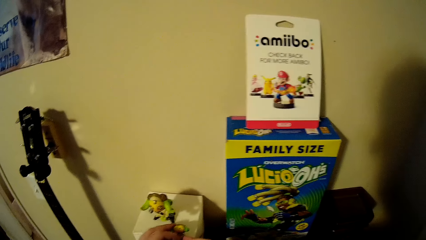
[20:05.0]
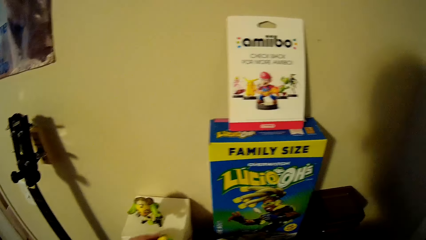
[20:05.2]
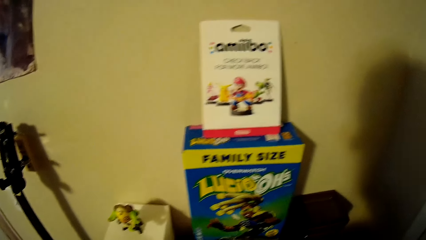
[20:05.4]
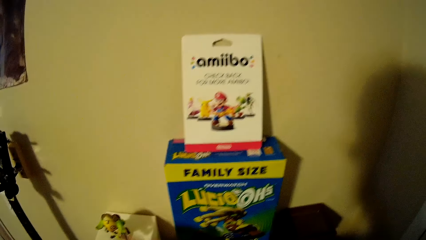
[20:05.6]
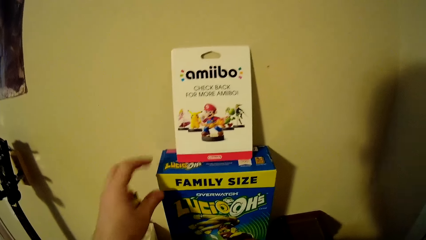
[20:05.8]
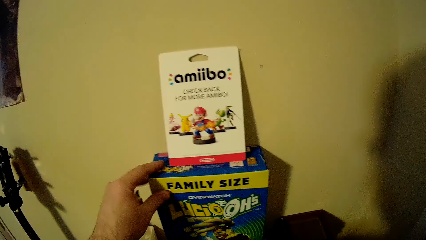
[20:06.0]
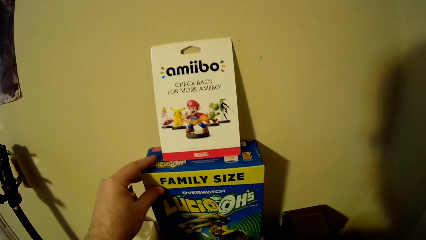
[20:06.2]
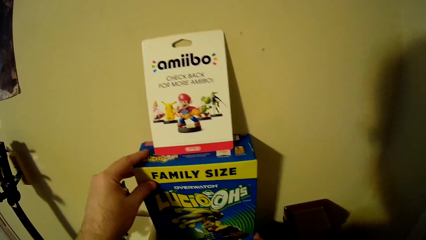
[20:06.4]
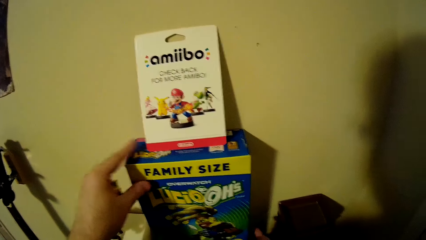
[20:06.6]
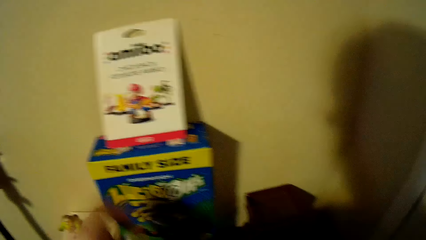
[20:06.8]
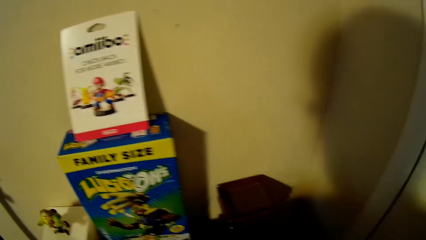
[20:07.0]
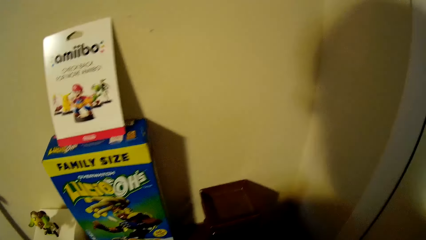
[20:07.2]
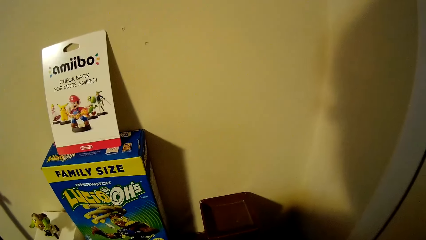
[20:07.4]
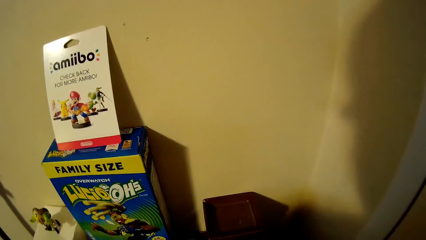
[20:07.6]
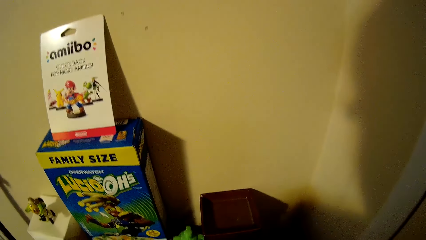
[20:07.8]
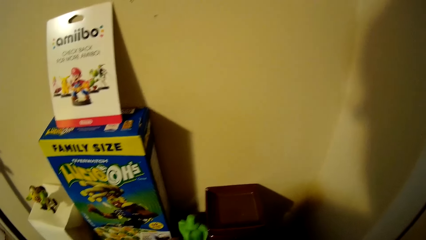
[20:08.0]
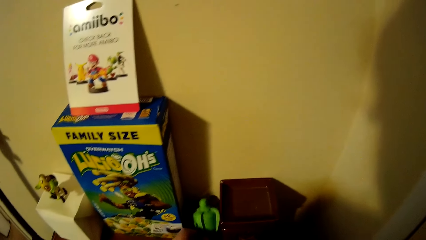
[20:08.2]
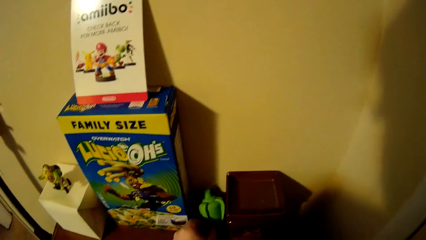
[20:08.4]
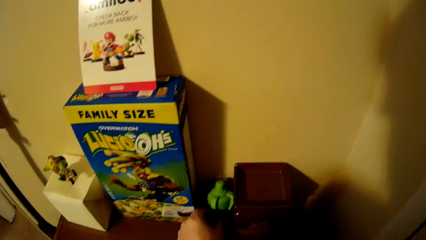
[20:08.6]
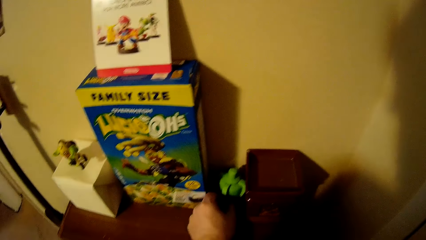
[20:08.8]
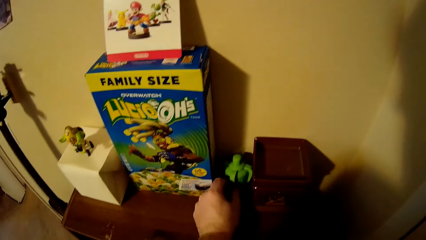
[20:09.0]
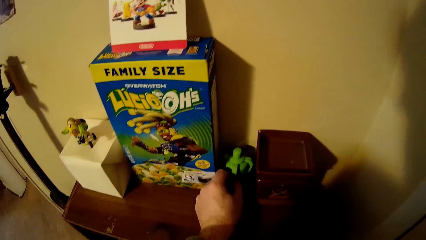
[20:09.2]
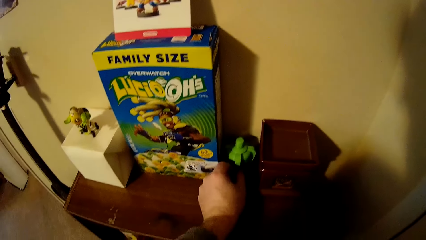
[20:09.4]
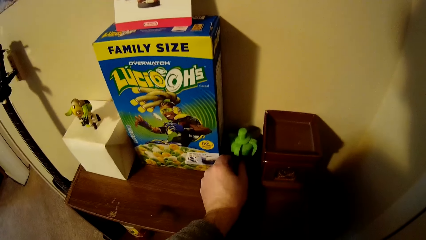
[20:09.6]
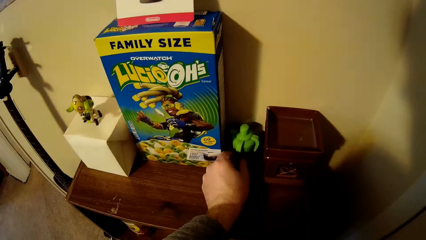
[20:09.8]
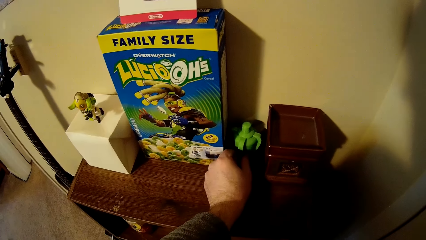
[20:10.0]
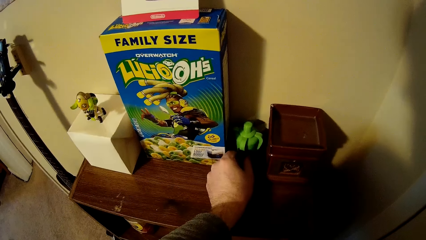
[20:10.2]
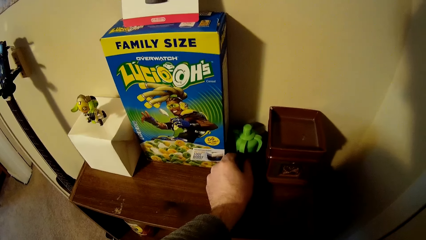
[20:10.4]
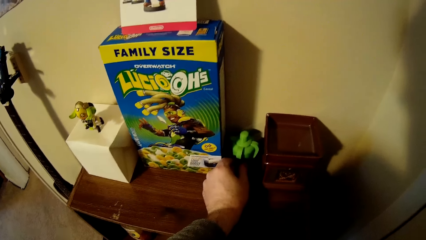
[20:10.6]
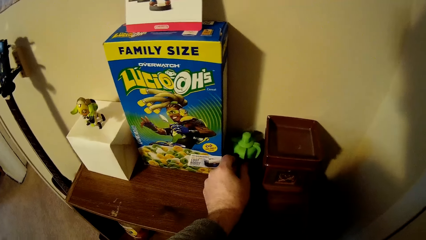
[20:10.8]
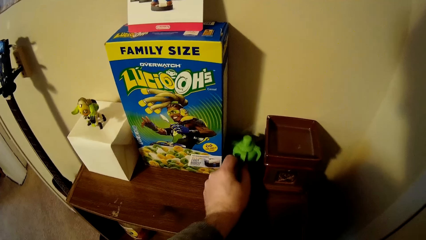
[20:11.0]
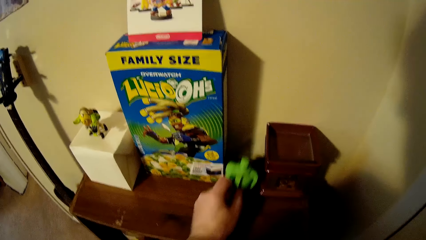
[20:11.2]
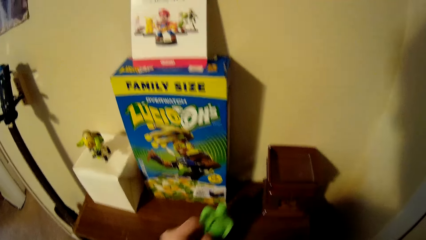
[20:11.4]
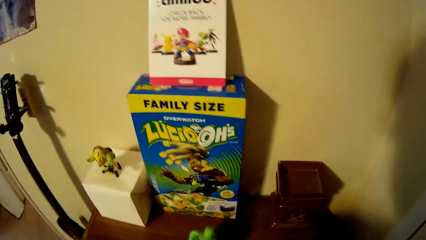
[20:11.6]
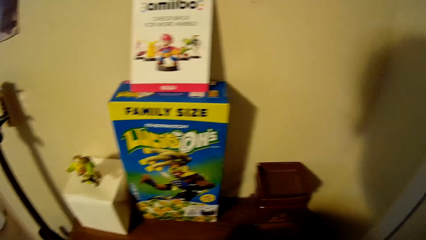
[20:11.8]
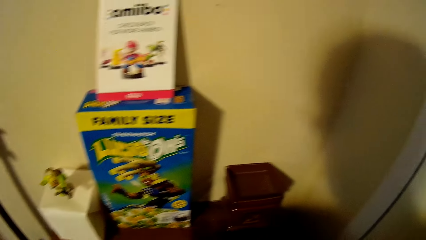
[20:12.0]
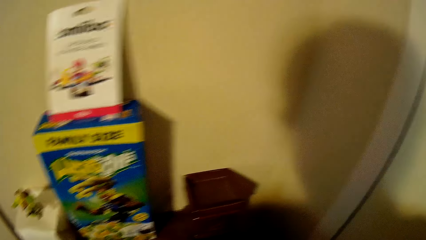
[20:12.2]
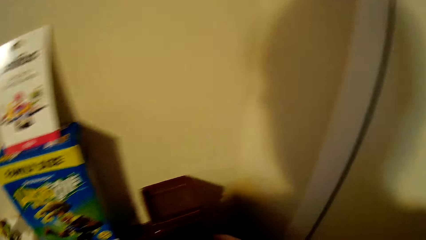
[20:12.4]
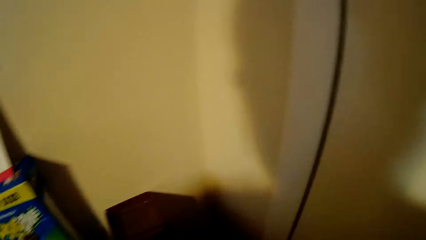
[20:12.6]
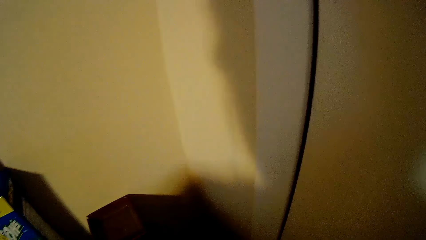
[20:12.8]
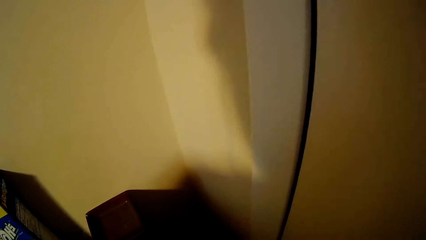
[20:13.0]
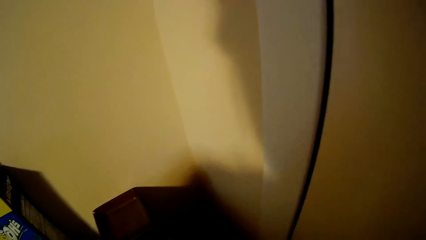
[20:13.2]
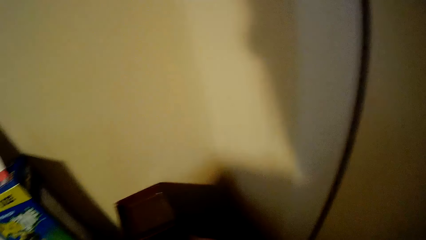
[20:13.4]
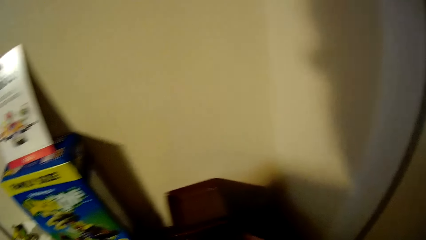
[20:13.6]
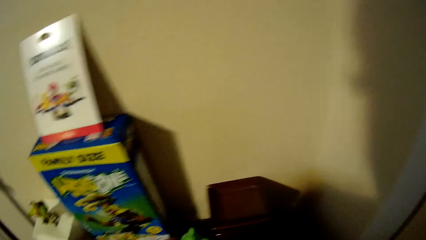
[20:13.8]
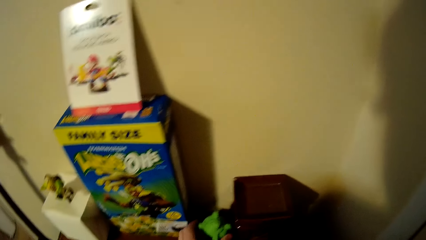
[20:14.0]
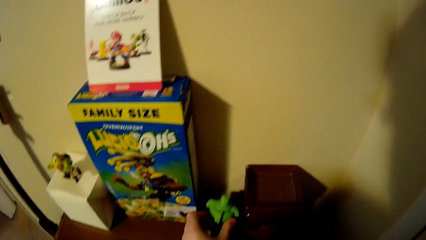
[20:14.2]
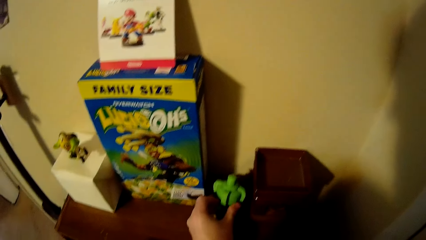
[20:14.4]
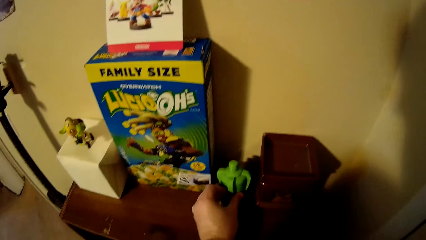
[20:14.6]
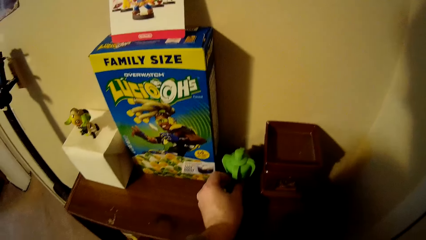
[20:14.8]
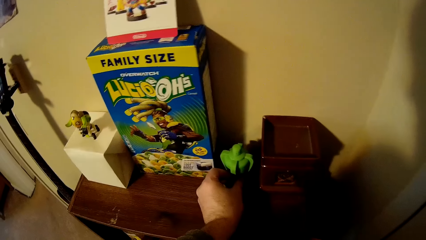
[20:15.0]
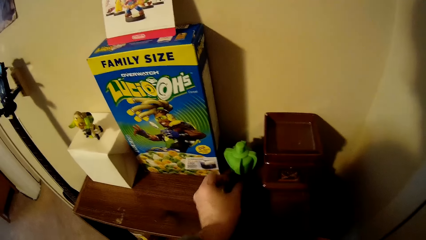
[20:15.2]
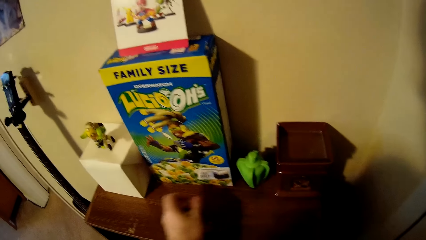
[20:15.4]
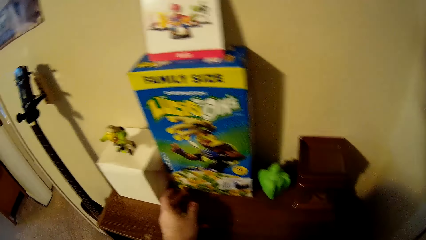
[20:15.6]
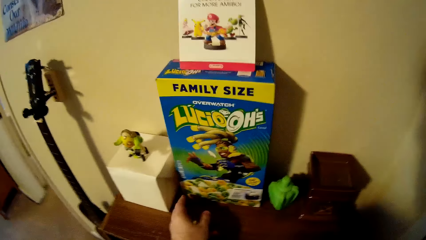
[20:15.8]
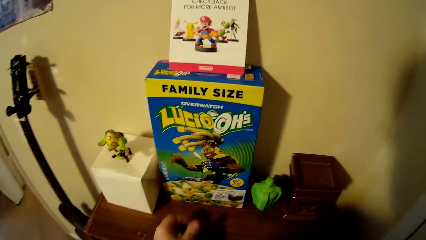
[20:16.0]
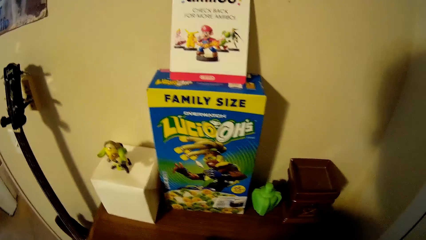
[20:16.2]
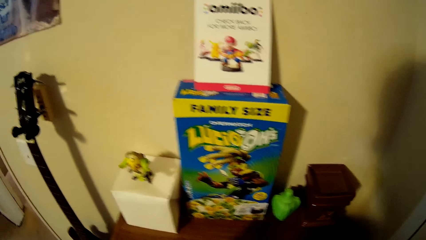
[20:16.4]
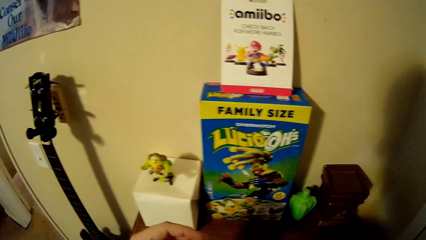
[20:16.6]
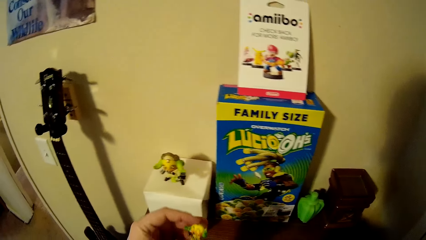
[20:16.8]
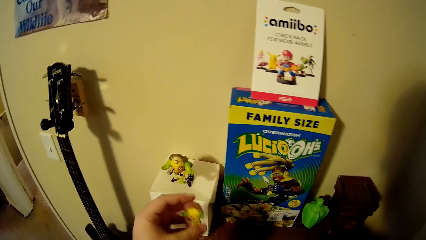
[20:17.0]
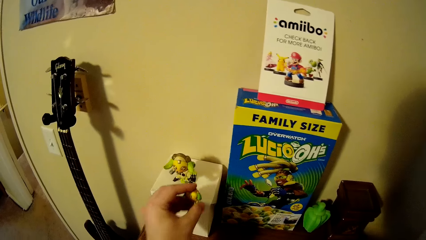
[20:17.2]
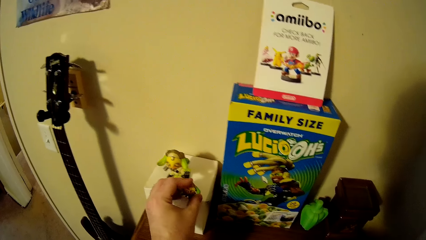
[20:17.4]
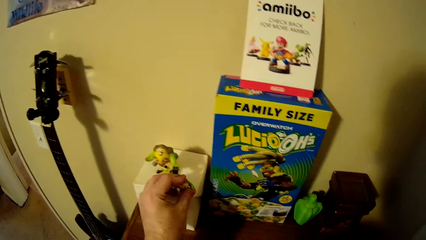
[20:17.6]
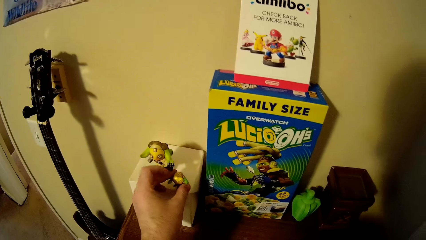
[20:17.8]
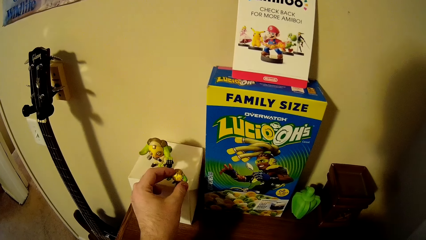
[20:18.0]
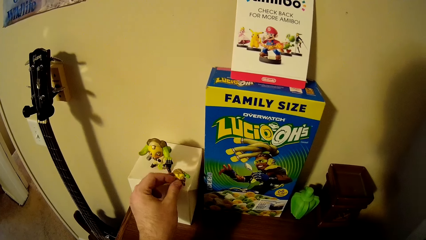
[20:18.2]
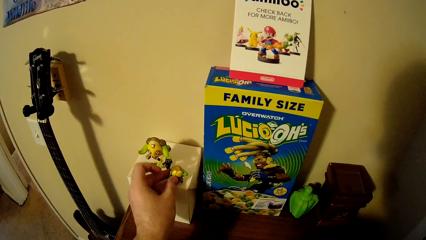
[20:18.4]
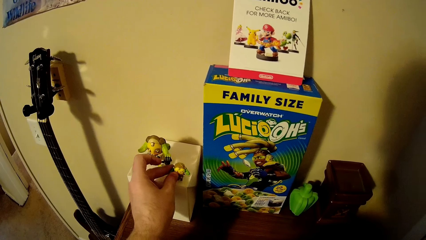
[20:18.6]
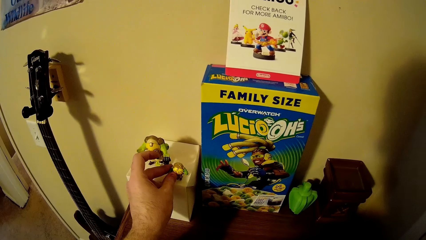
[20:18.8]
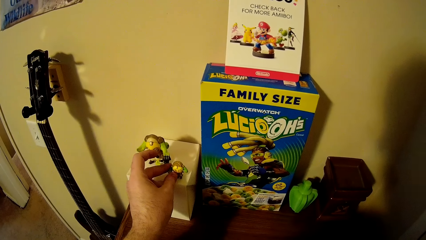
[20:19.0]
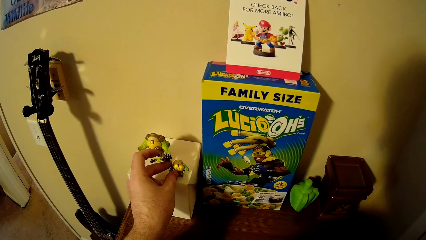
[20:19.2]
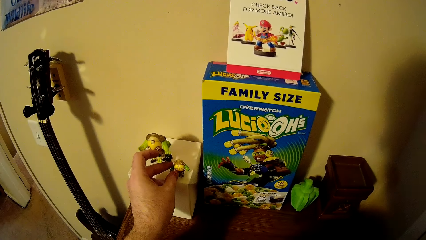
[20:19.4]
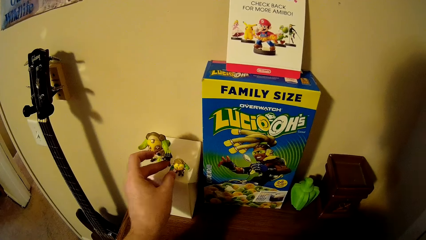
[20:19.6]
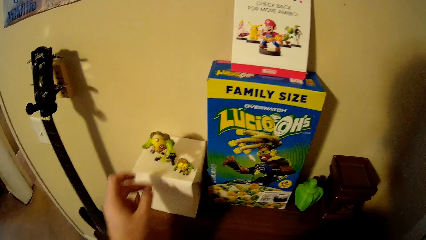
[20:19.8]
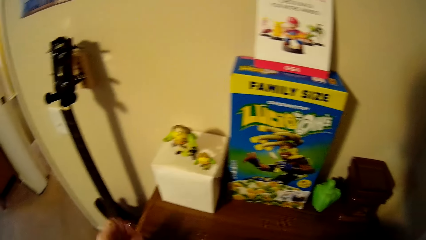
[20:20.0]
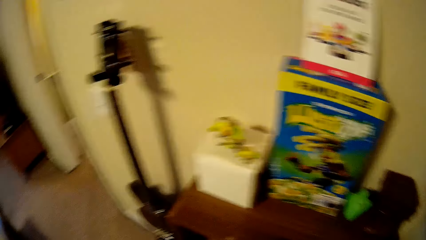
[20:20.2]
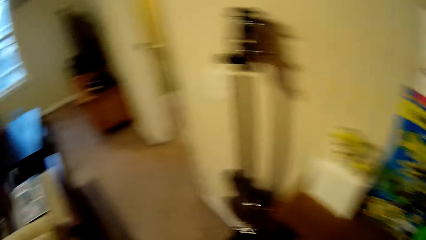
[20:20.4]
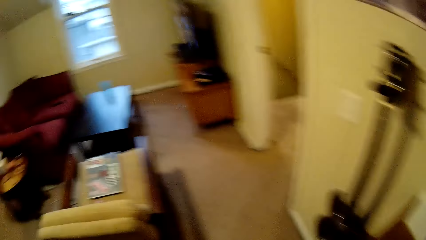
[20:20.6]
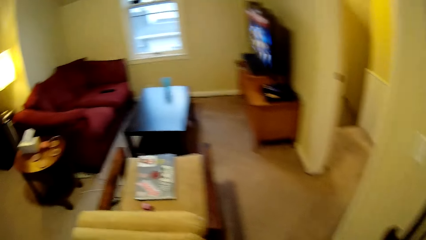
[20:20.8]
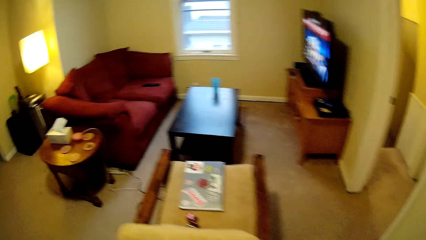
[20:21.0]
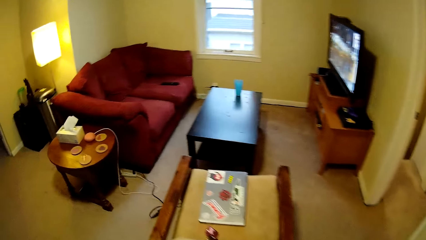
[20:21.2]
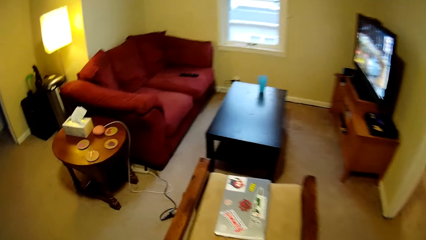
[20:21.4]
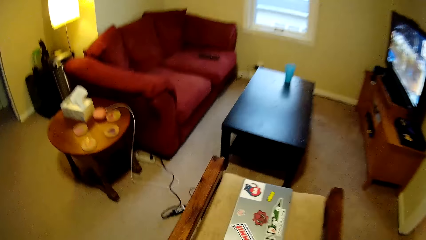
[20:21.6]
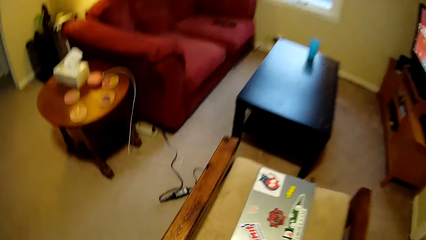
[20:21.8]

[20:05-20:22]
The camera wearer moves the box. They move another box. They place the decorative plastic item on the cabinet. They take the decorative plastic item from the cabinet. They look around. They place the decorative plastic item on the cabinet. They pass the doll to the left hand. They place the doll on the box. They place the decorative plastic on top of the box. They walk in the room.
